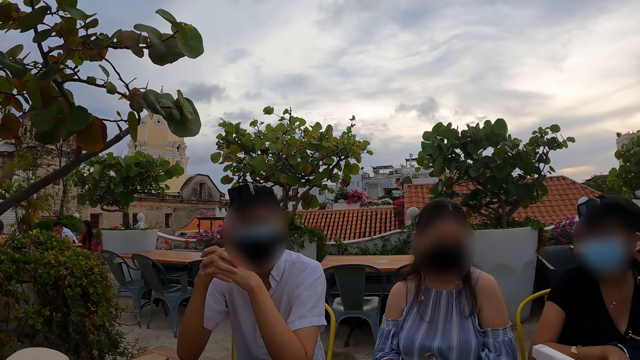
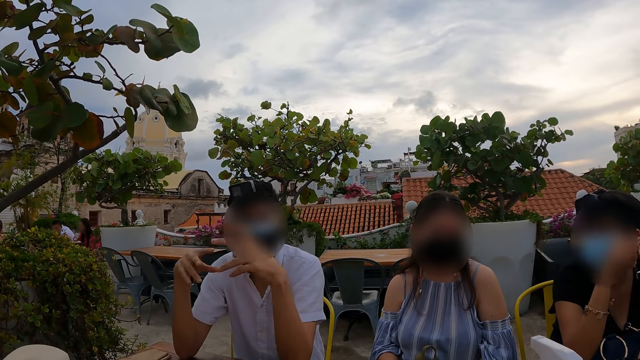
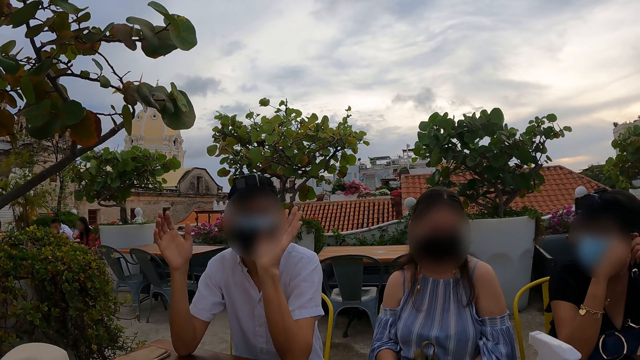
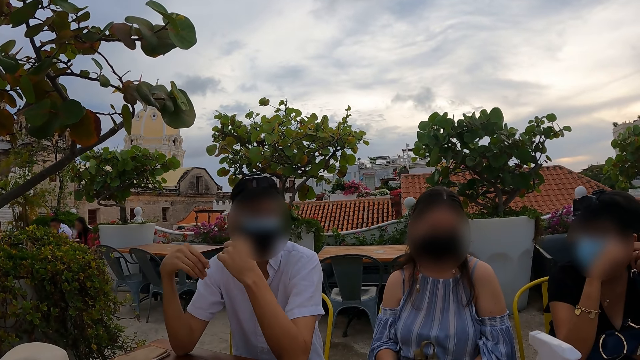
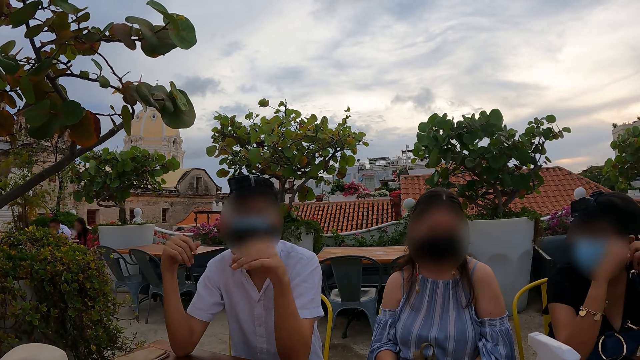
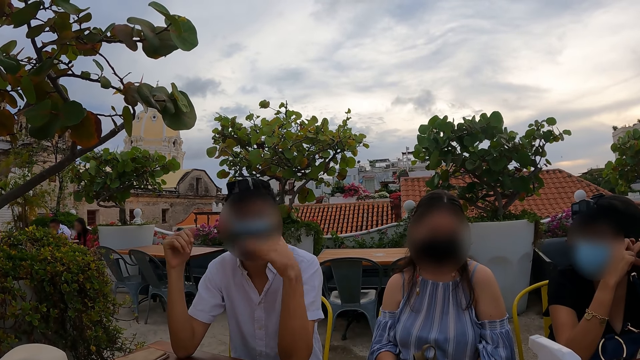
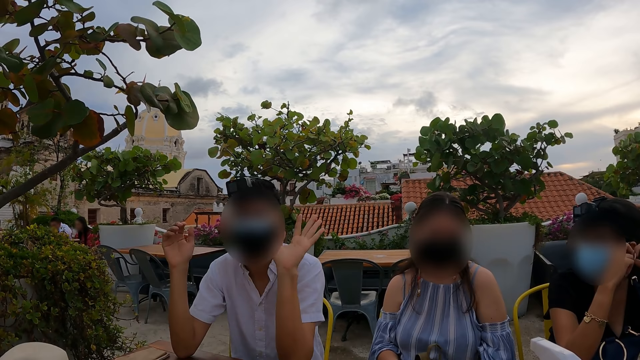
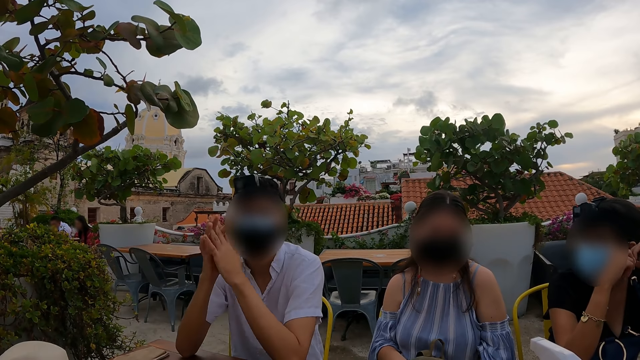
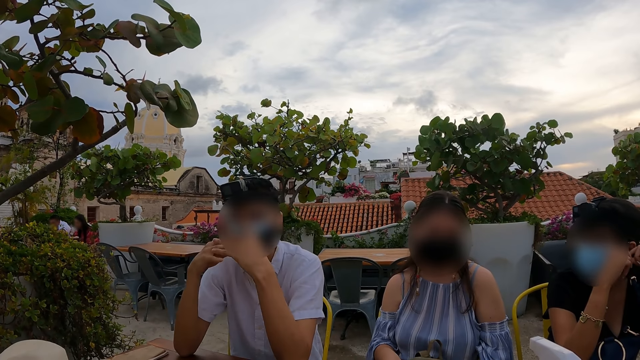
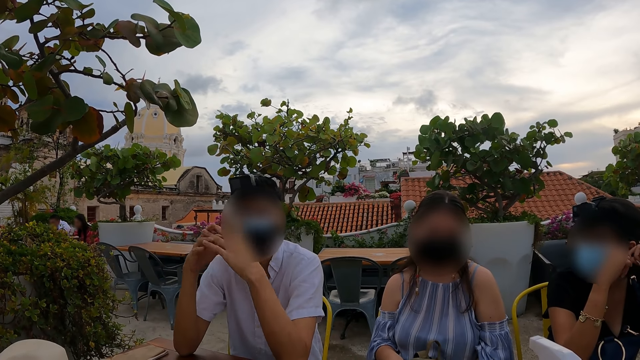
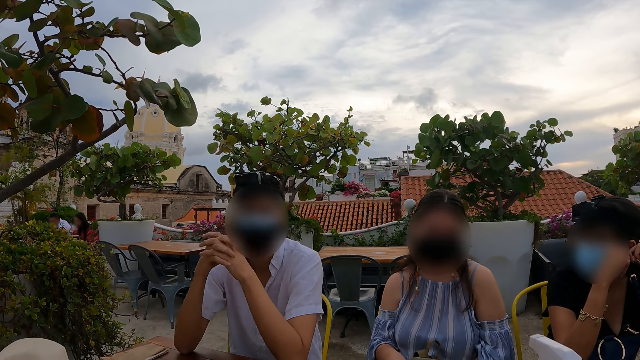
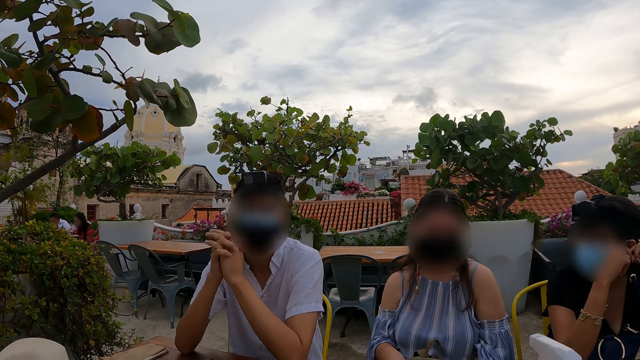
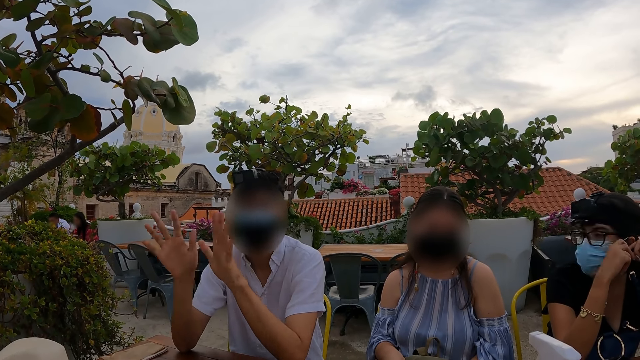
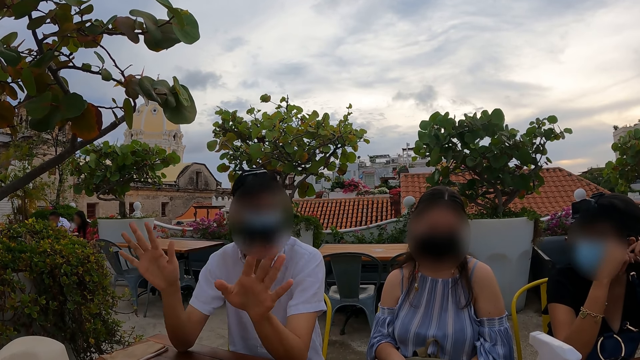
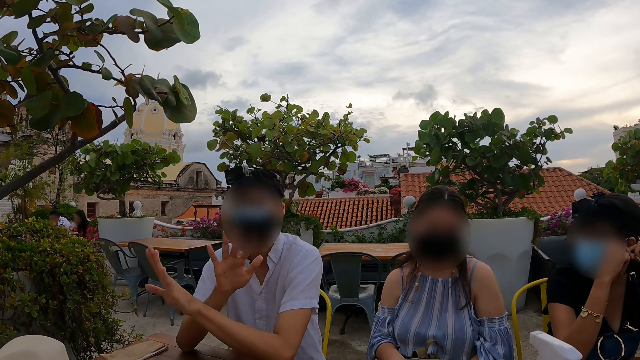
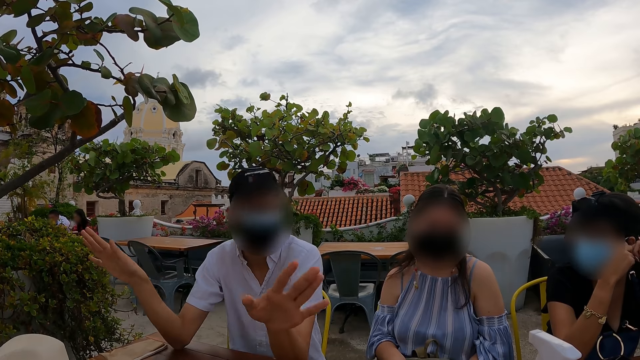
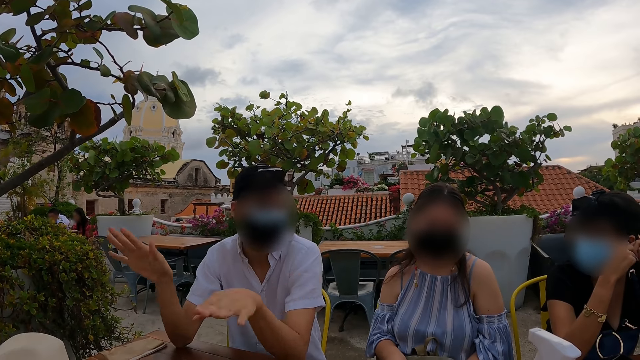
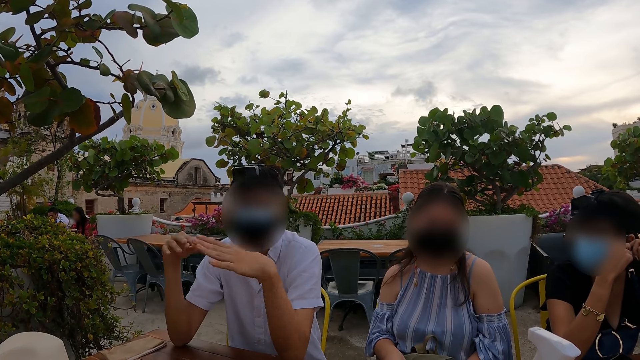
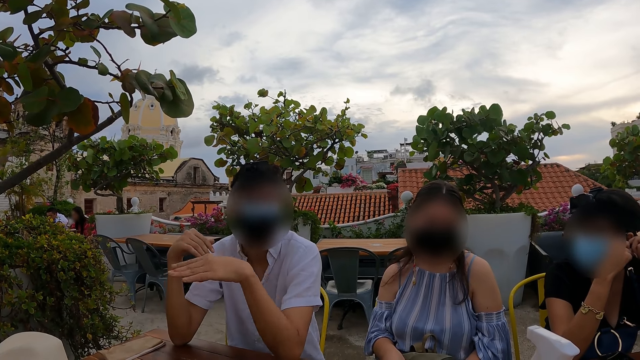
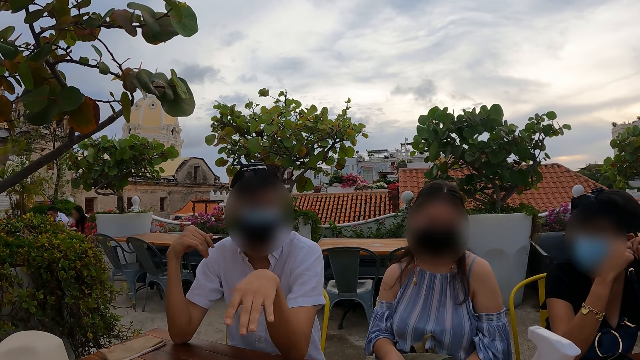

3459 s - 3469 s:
The man uses gestures. A woman touches her earring. The man interacts with the camera wearer, clasps fingers and uses gestures.

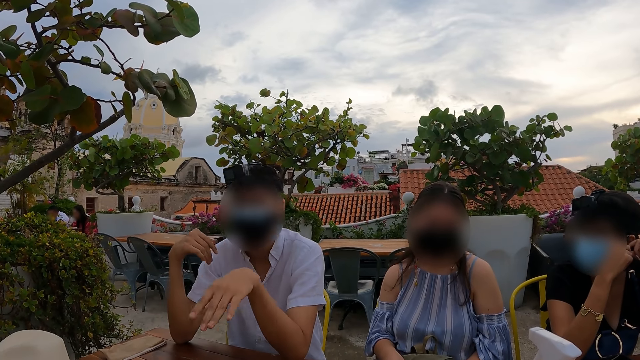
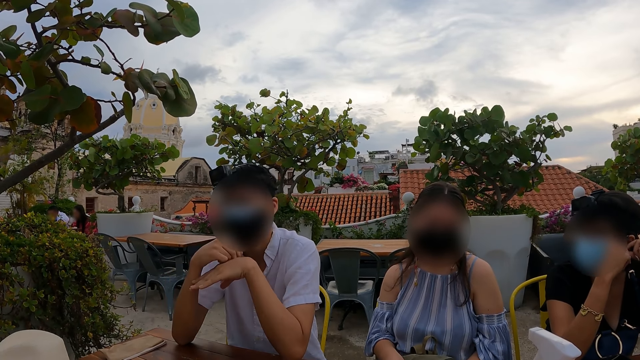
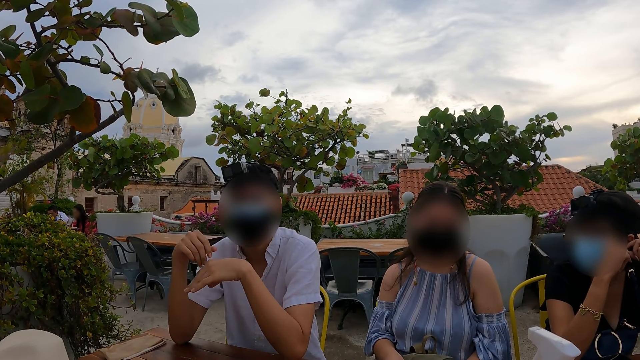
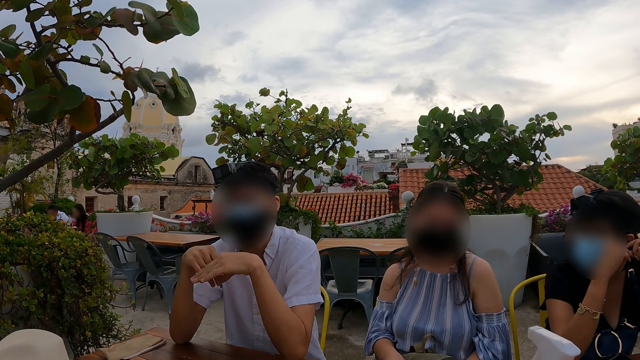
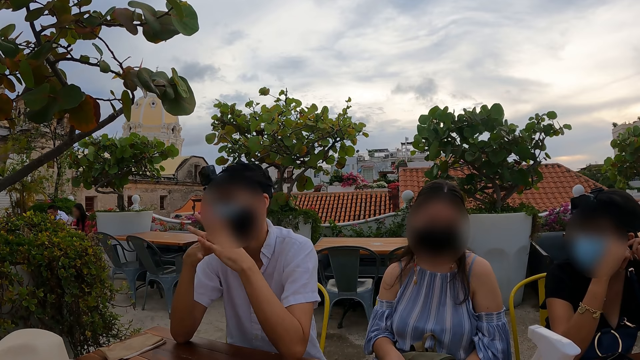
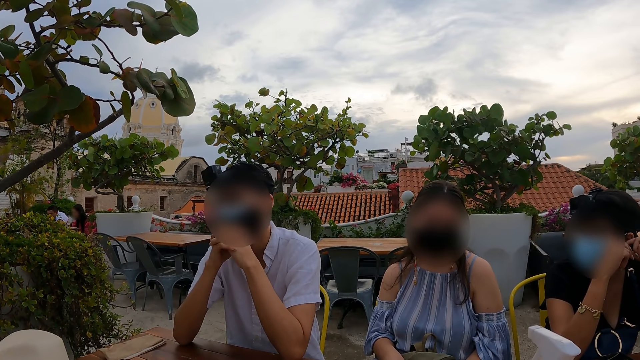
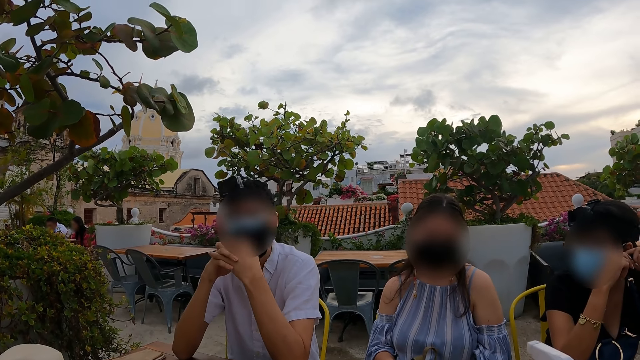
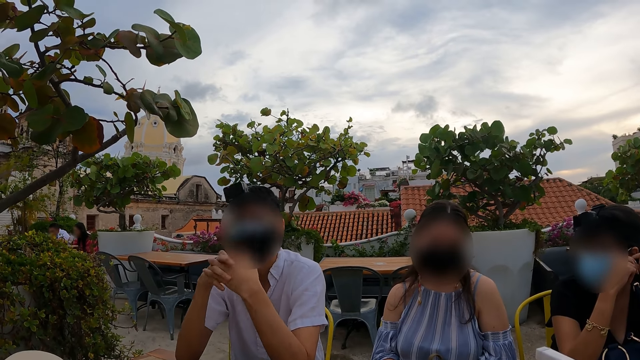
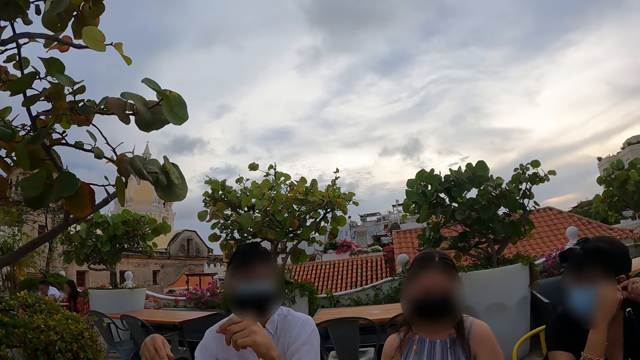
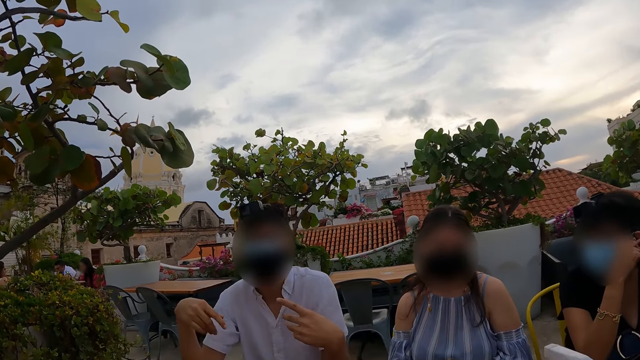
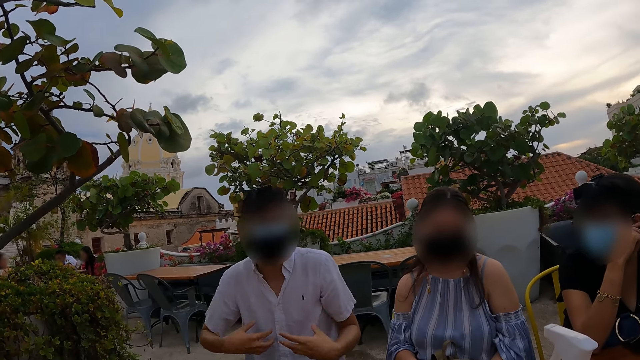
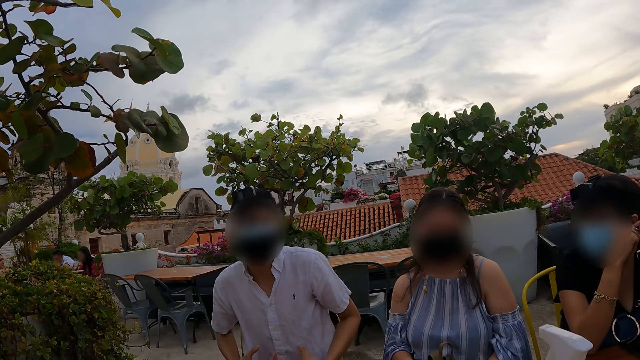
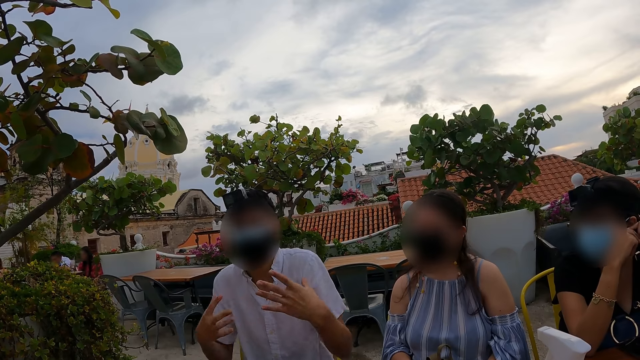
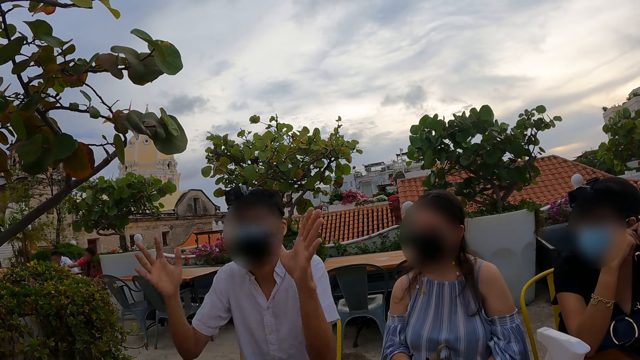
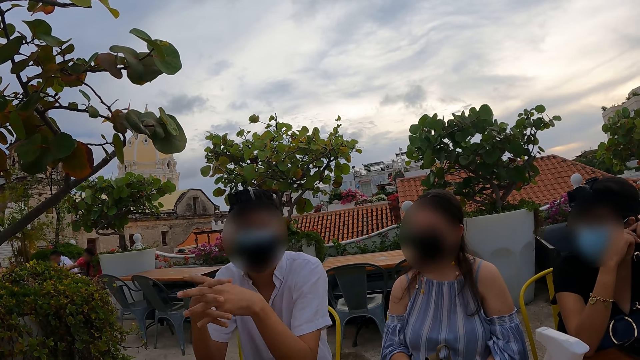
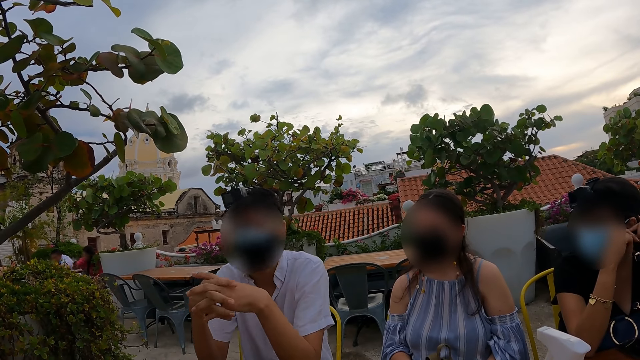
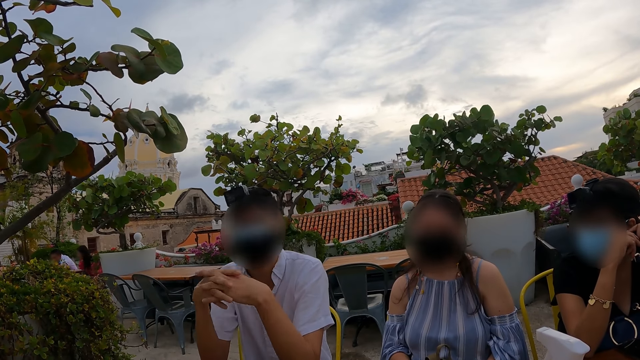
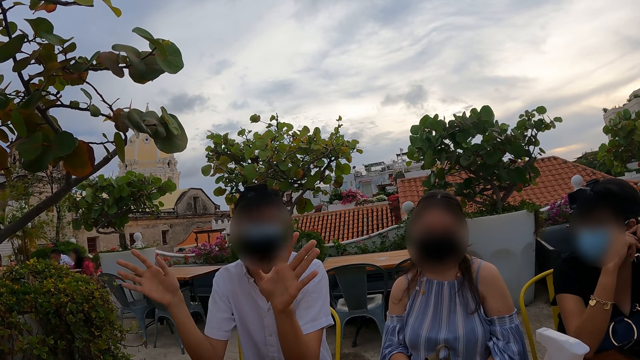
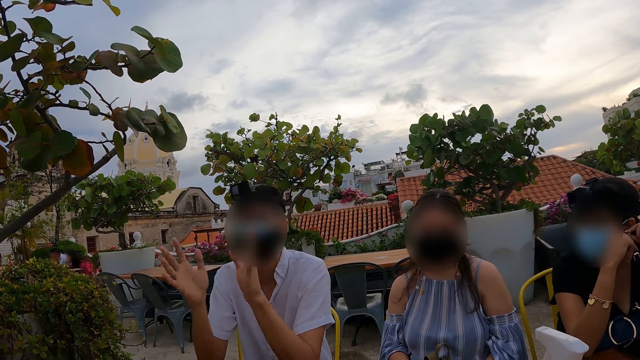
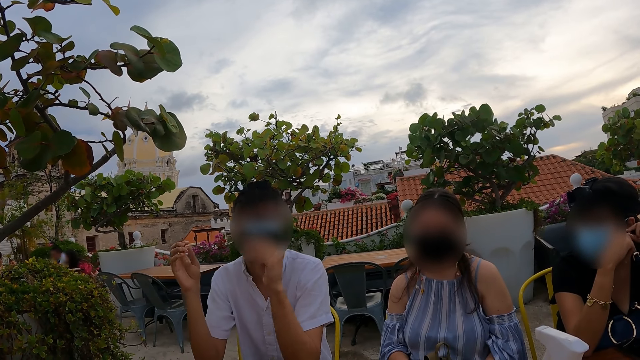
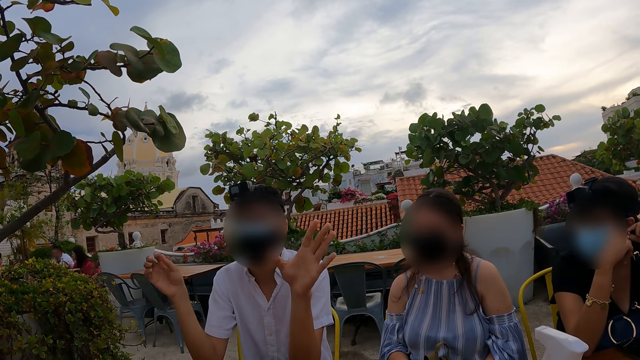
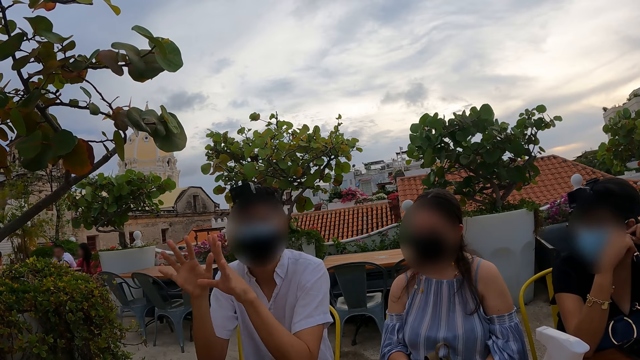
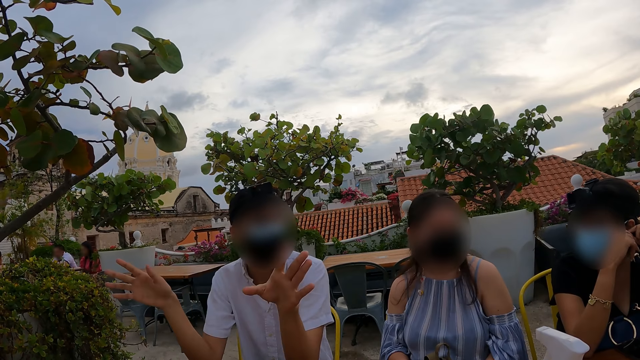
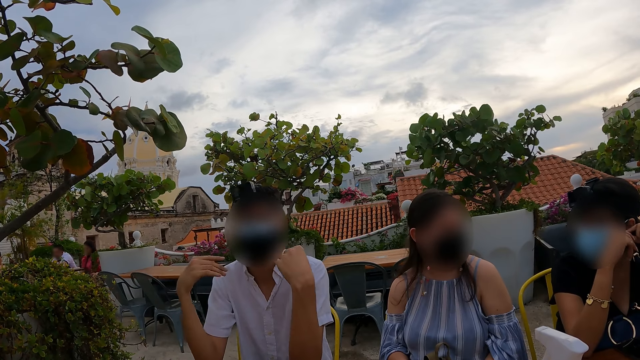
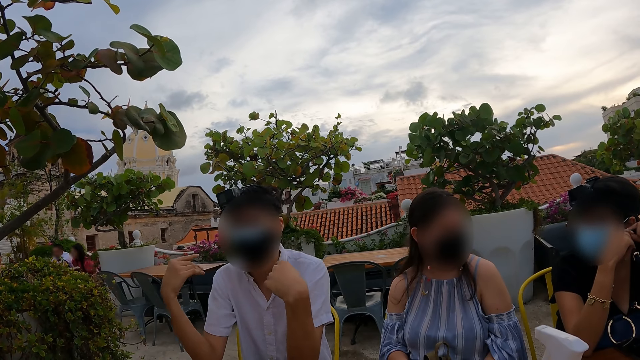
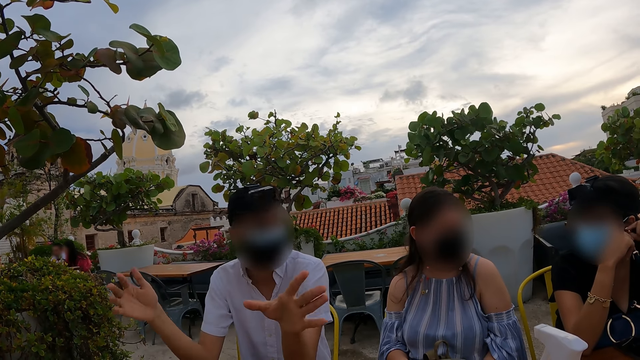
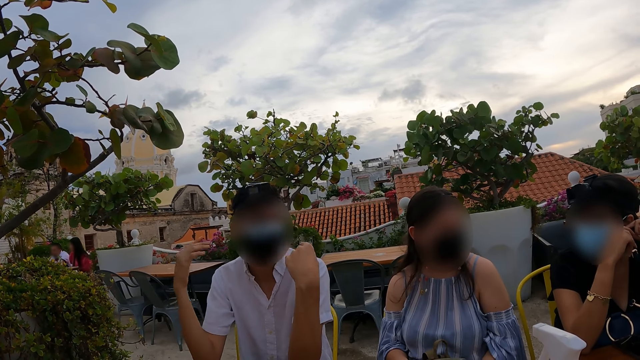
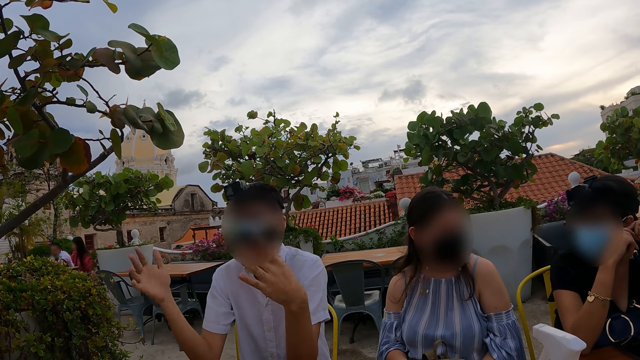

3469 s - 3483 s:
The man clasps fingers, uses gestures, clasps fingers and uses gestures.
